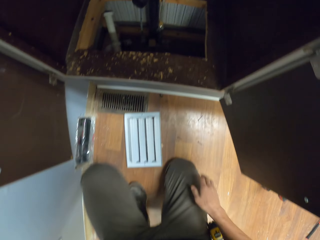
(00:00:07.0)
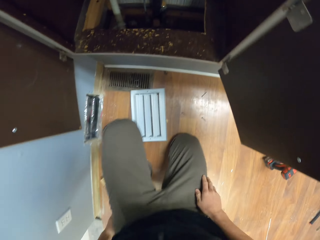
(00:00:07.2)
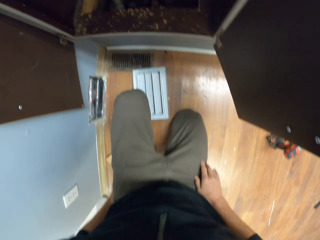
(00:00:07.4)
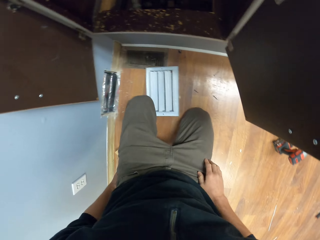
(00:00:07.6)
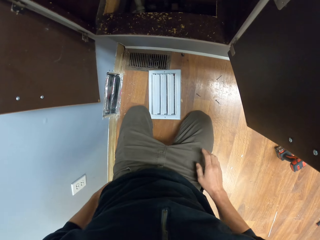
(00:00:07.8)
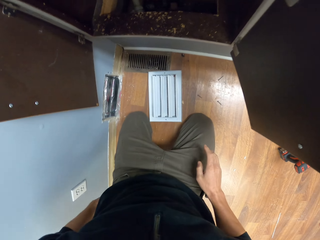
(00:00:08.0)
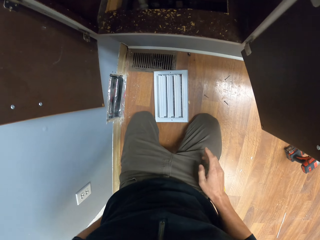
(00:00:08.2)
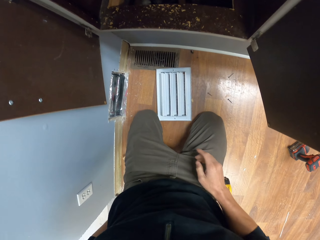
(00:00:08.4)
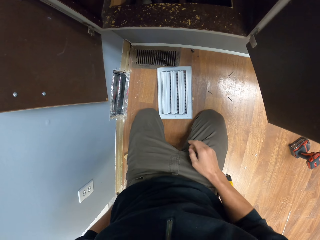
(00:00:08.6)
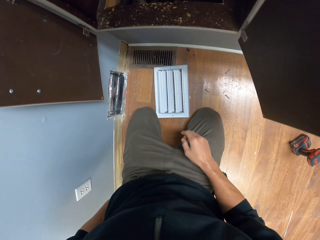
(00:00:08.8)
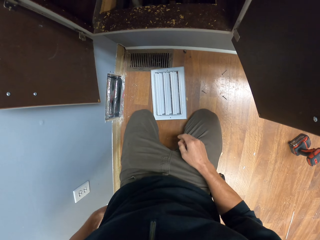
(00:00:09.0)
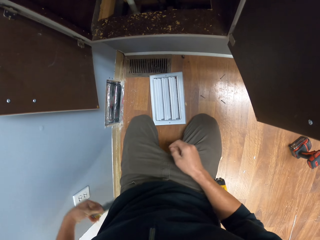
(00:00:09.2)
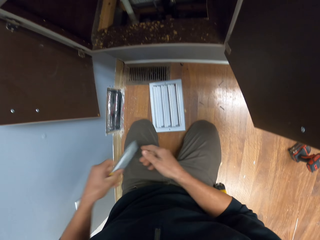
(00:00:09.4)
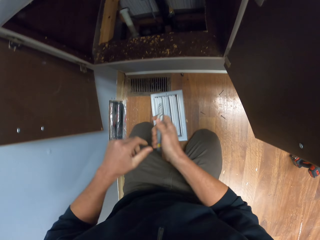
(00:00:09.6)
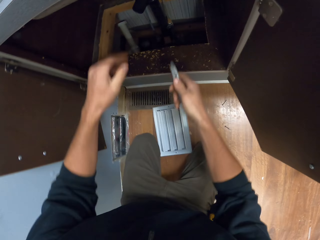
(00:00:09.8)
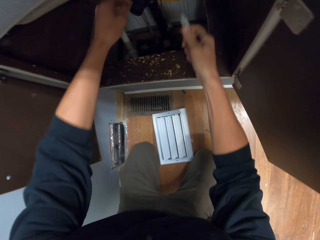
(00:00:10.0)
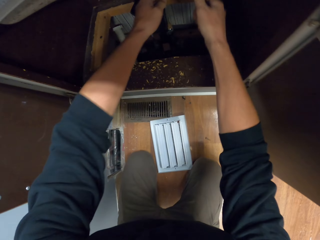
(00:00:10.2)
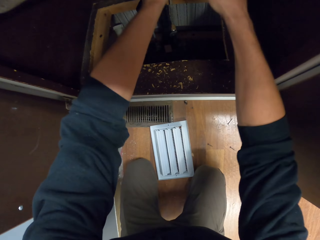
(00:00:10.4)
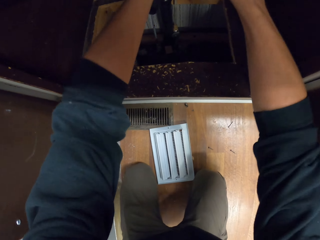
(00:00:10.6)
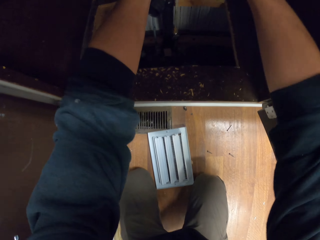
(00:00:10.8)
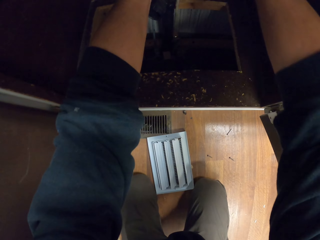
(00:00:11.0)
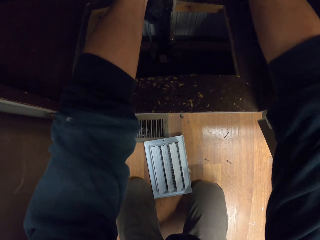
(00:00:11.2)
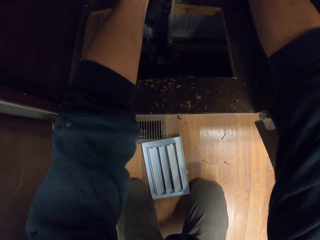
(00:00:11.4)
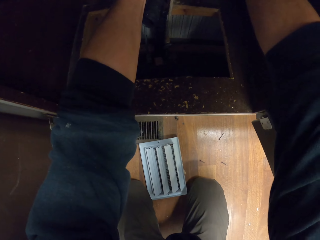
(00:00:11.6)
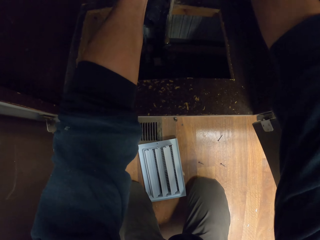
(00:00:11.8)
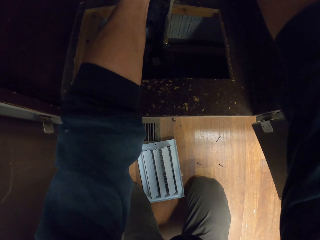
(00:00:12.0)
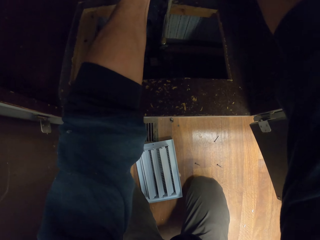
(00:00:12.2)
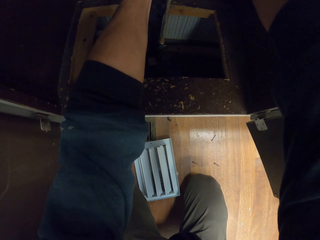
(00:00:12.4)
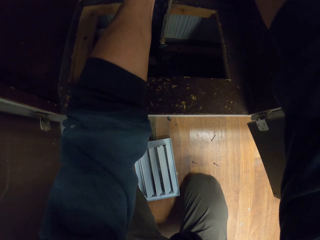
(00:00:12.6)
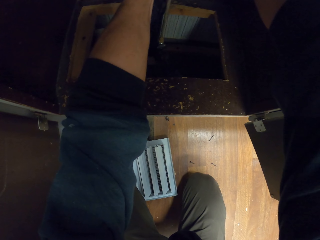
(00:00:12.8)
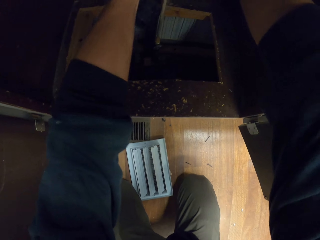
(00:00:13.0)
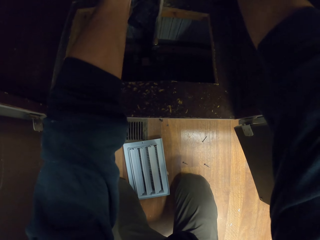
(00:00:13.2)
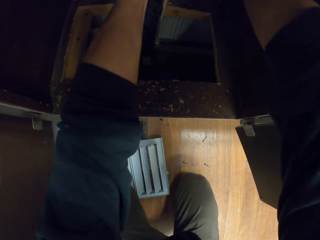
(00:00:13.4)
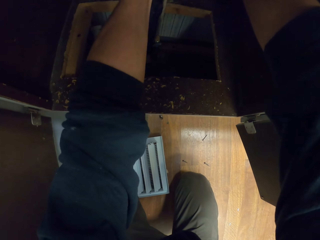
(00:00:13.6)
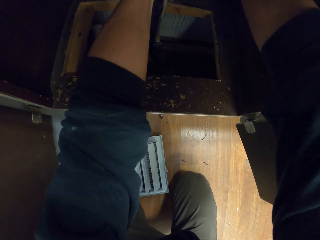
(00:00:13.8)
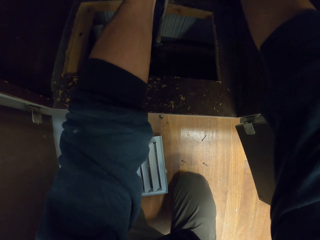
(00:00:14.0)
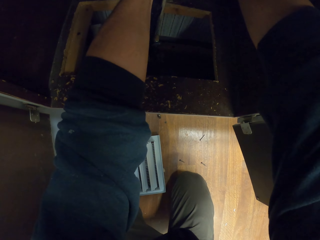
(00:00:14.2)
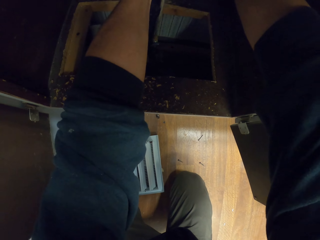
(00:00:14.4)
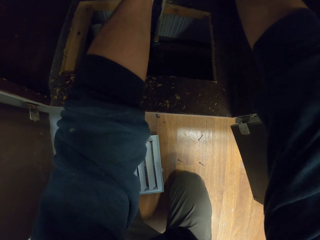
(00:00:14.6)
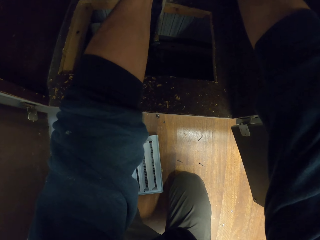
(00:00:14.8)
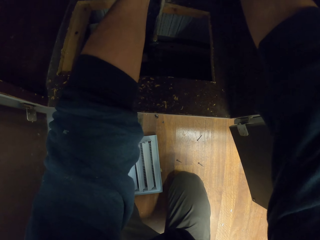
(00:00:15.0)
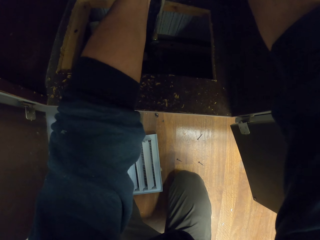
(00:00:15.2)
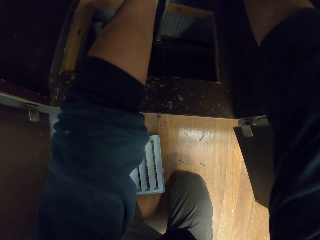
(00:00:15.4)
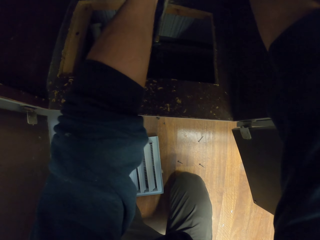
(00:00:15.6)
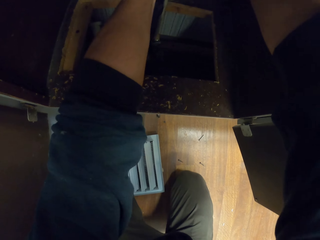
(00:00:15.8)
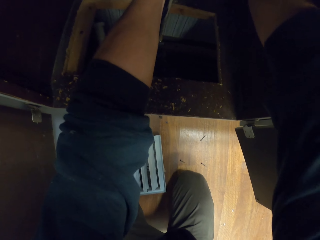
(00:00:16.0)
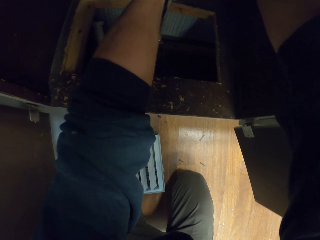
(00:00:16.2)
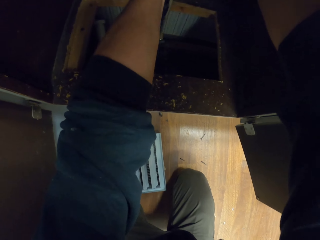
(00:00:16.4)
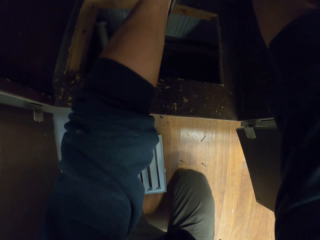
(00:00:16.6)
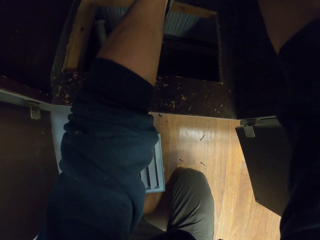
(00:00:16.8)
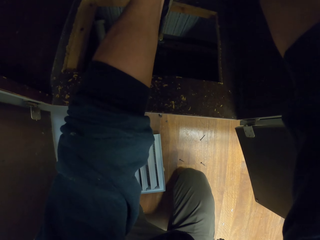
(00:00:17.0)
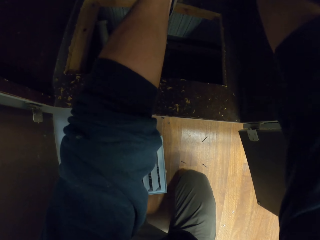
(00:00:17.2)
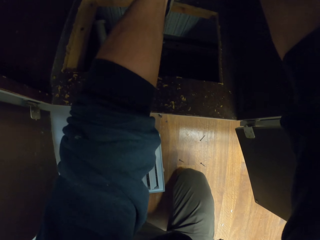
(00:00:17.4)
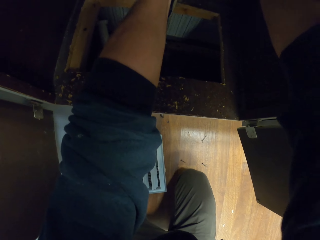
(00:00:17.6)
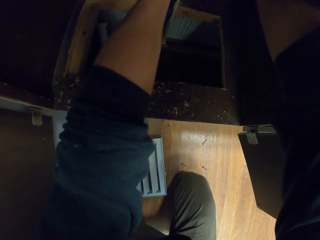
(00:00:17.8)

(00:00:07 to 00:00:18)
The camera wearer puts the other knee on the floor. They remove a cutter or knife from the back pocket. They remove something with the knife.

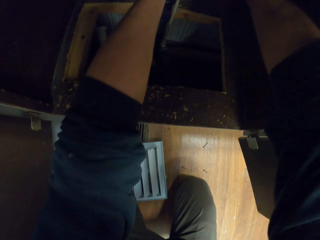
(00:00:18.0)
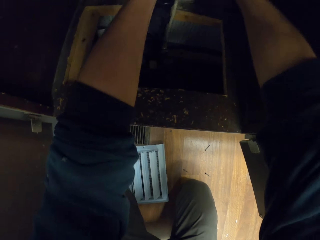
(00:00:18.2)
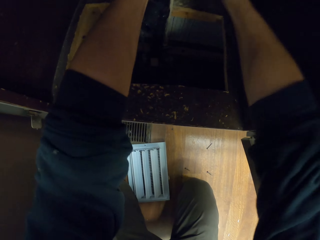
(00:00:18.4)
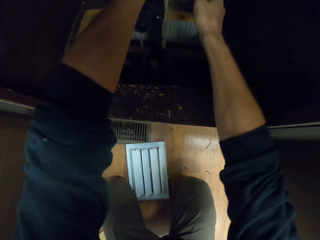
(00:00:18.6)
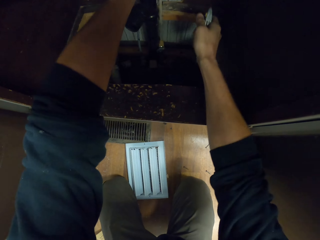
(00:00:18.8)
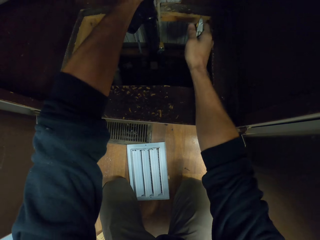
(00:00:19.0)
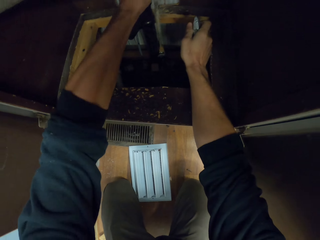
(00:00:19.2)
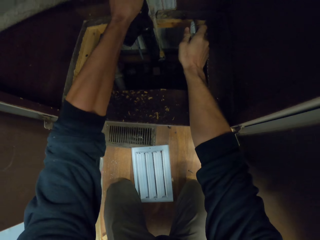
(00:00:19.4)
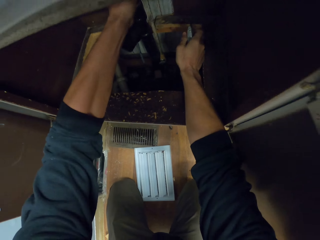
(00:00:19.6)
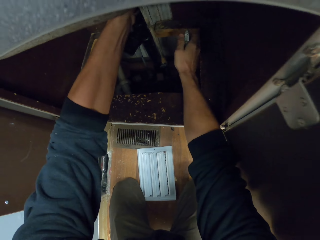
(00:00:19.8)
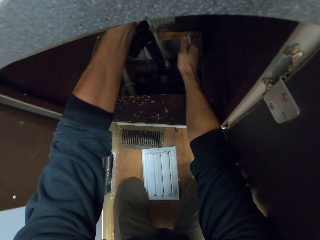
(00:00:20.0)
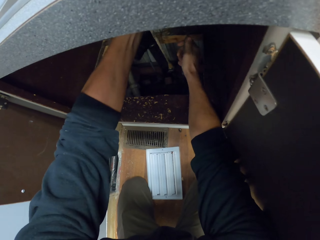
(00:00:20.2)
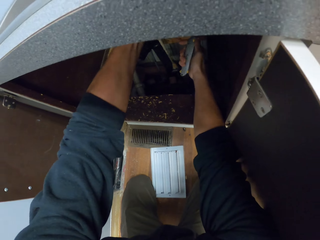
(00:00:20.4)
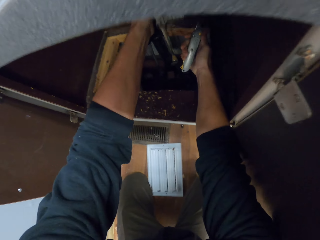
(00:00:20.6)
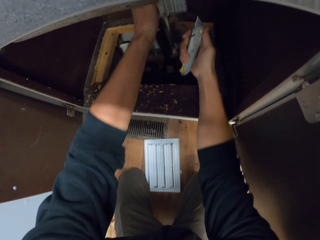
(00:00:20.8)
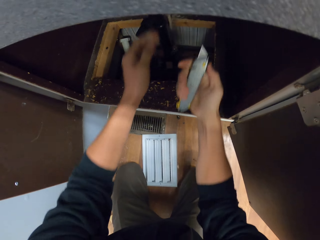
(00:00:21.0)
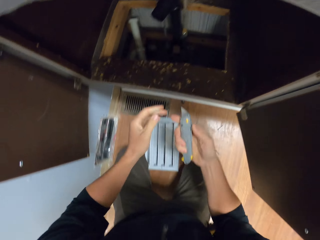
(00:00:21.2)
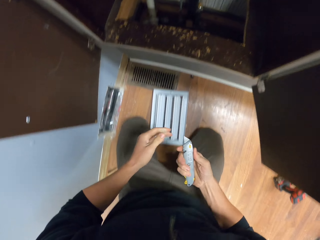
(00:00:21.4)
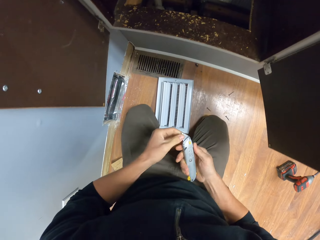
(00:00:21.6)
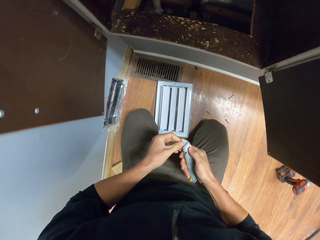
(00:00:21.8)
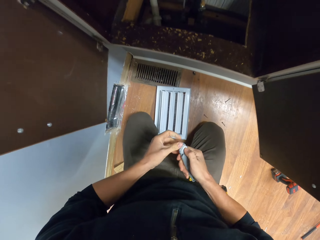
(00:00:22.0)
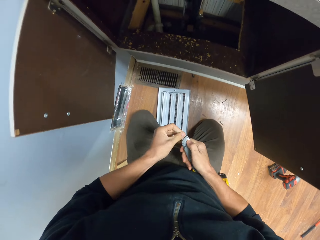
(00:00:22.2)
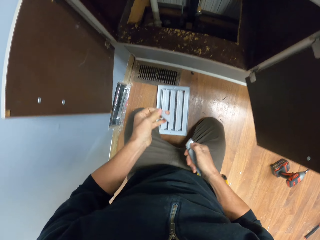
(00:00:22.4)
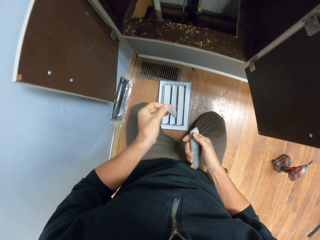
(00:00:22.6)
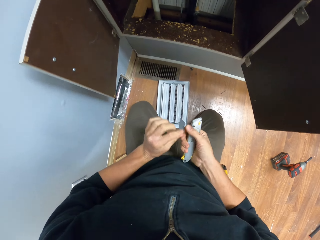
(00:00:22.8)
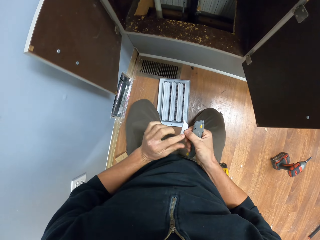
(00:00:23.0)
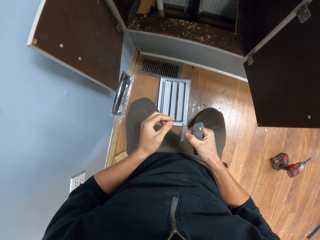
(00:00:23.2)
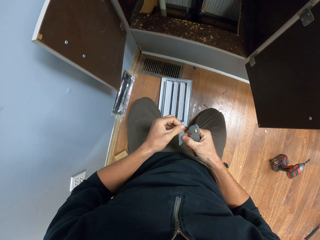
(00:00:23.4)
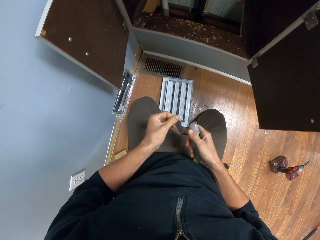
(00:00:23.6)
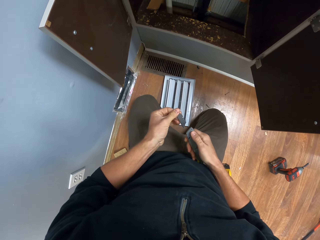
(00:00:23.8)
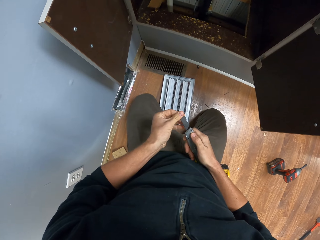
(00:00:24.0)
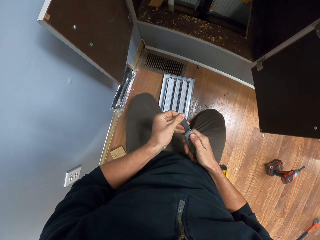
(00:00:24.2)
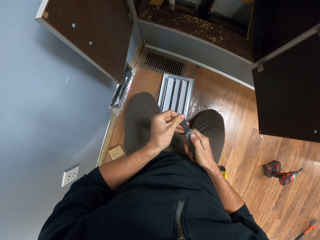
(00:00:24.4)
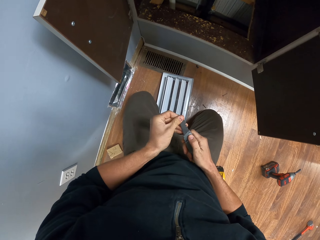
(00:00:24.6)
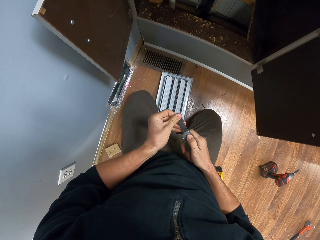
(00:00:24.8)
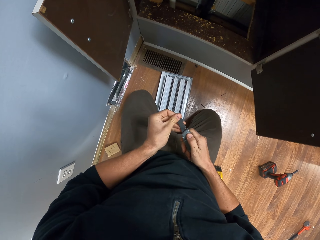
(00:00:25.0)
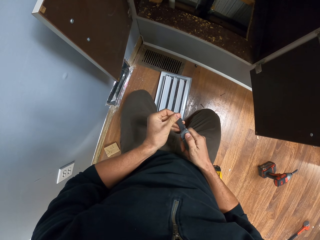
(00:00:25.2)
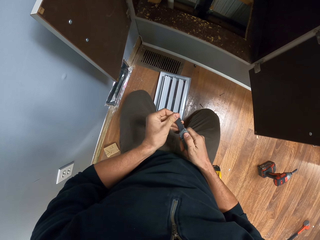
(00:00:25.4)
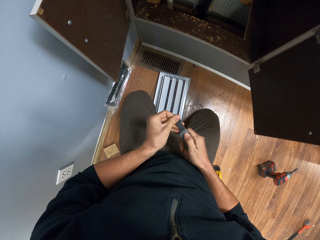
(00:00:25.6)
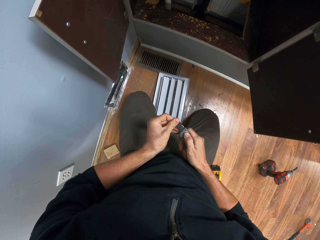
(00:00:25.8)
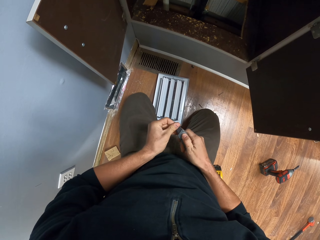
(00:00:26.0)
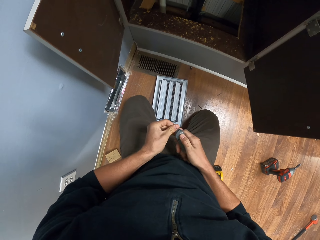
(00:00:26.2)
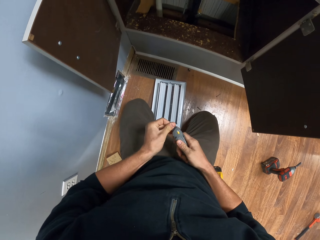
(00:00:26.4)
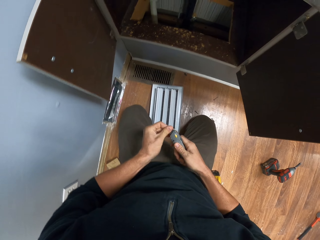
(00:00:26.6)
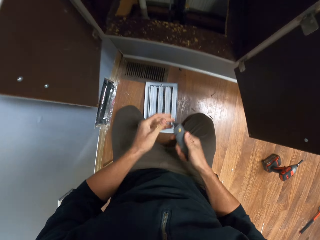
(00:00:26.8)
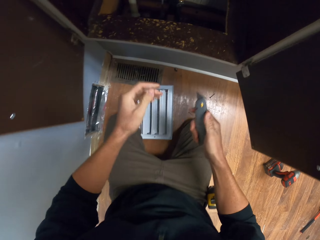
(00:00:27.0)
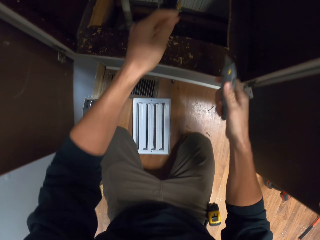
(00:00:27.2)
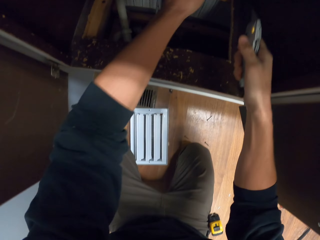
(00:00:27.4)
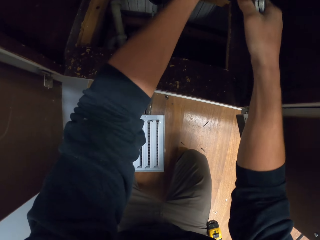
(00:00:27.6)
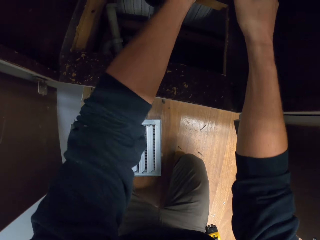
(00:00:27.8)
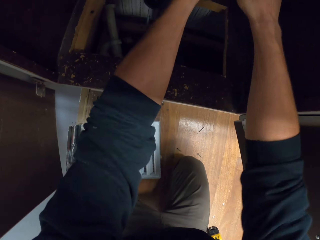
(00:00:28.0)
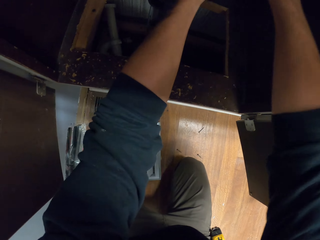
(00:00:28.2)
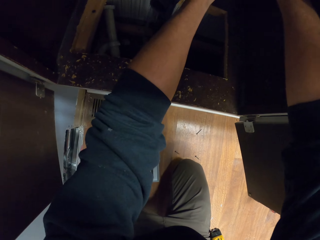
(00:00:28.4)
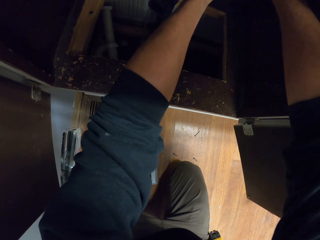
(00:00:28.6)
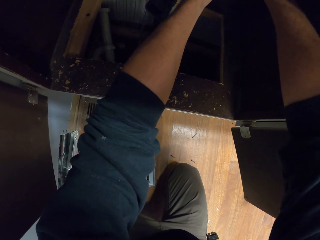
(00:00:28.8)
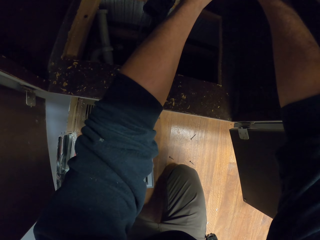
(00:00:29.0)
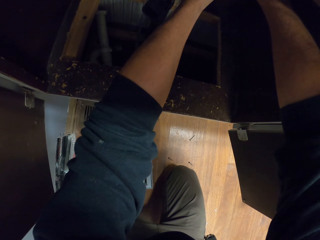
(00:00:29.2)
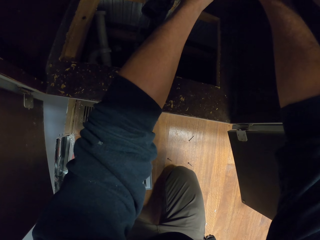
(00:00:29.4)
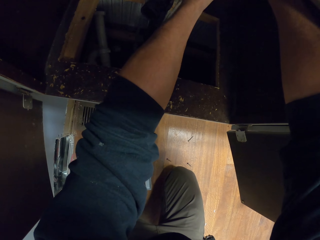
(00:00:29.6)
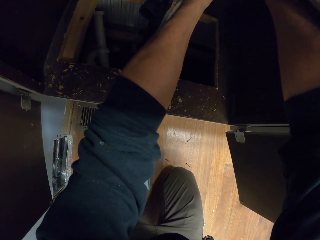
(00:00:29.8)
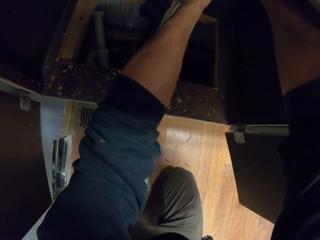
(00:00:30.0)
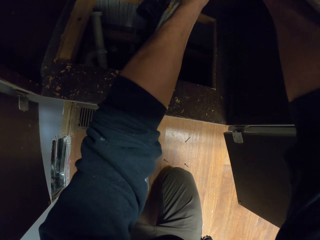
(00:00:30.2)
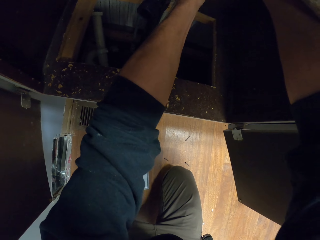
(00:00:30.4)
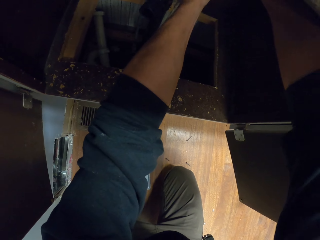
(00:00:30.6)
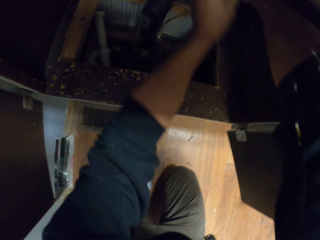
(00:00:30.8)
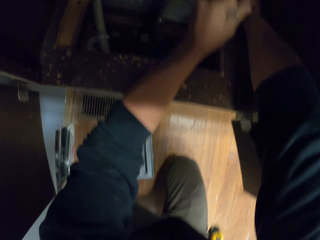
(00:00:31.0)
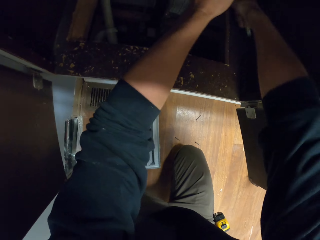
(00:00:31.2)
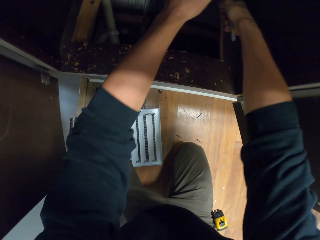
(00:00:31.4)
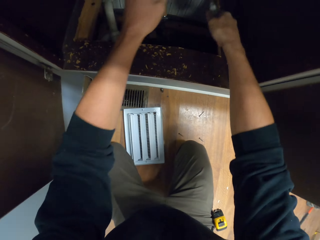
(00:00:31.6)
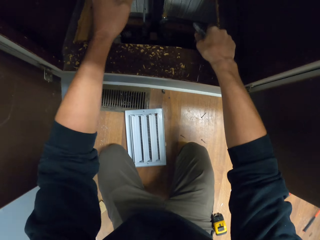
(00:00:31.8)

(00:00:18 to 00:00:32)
The camera wearer fixes the pipe. They repair the knife. They remove a blade from the cutter. They turn the blade, put the blade in the cutter, and cut a hose pipe.
